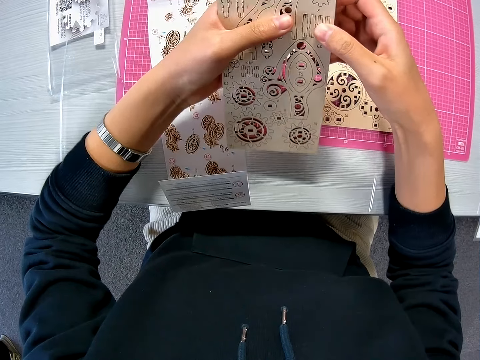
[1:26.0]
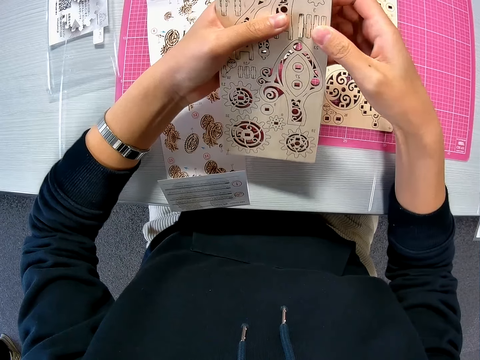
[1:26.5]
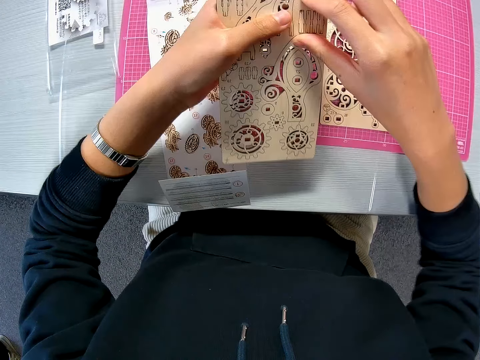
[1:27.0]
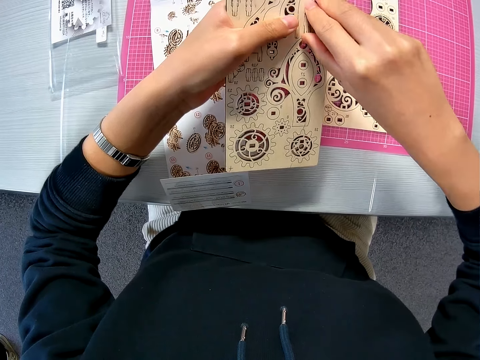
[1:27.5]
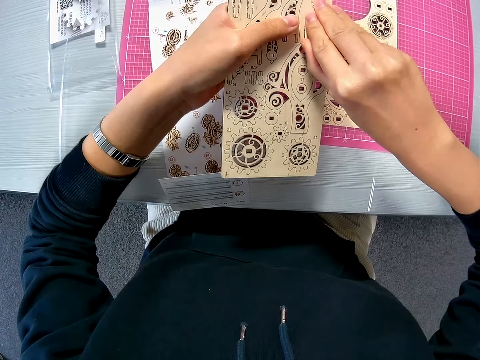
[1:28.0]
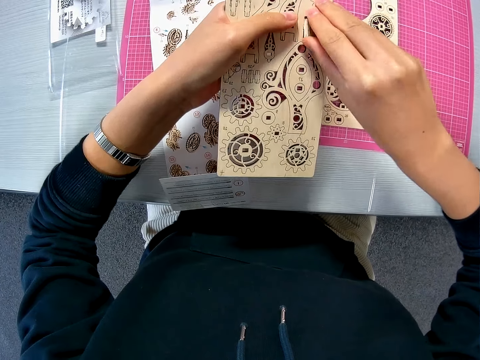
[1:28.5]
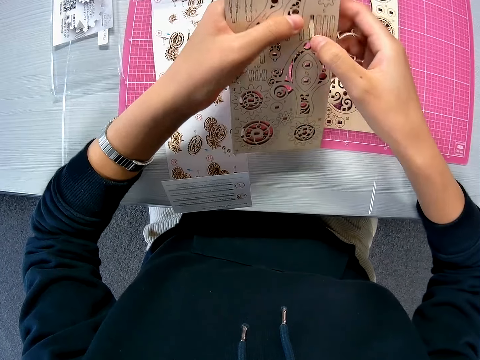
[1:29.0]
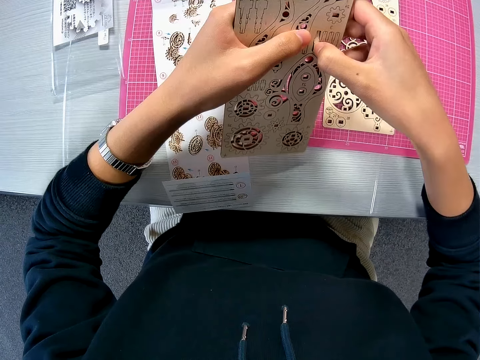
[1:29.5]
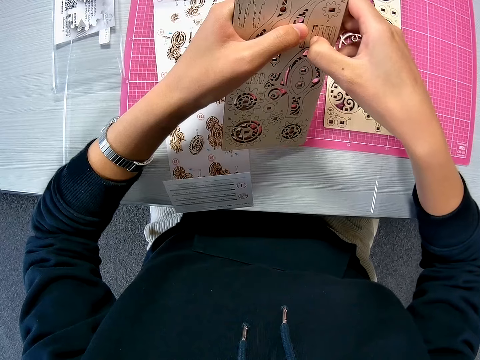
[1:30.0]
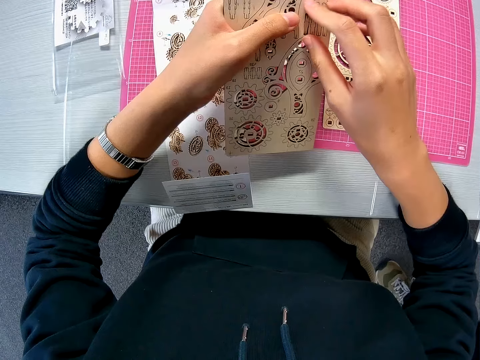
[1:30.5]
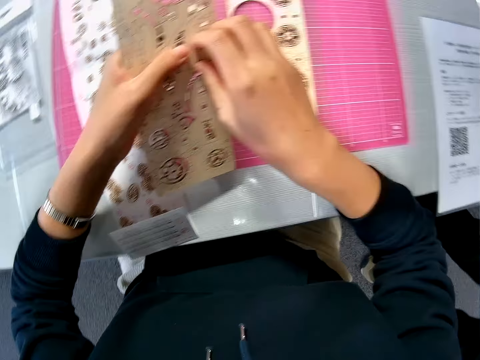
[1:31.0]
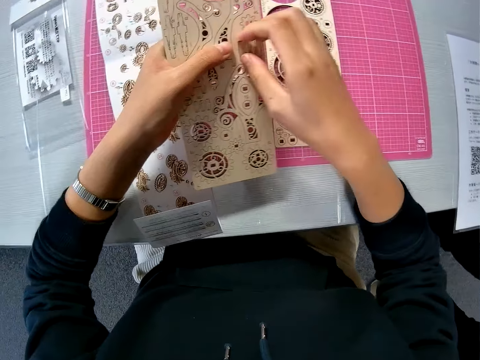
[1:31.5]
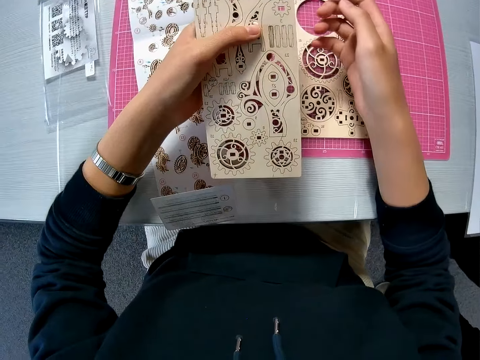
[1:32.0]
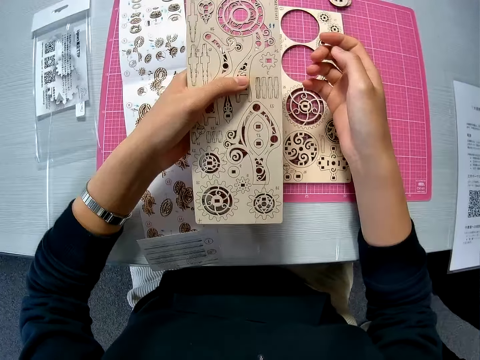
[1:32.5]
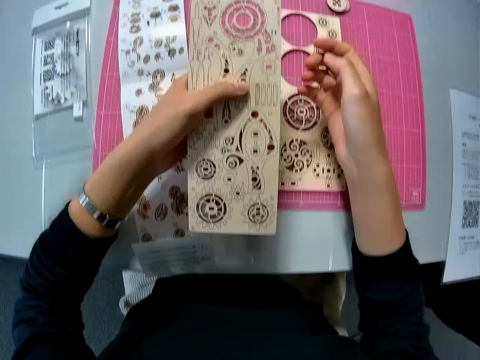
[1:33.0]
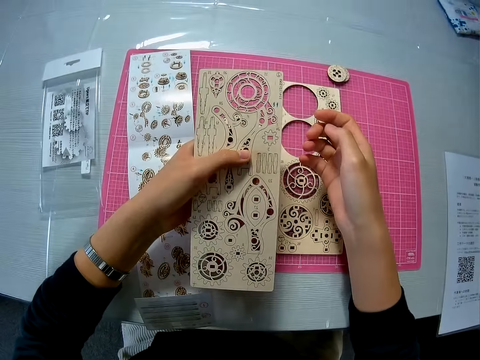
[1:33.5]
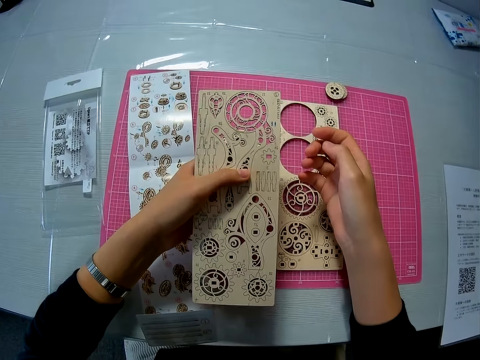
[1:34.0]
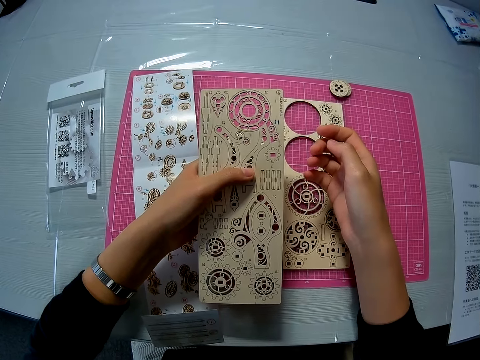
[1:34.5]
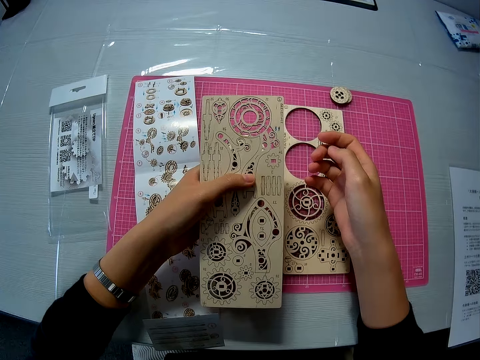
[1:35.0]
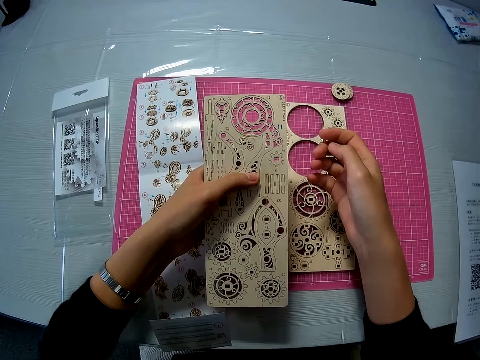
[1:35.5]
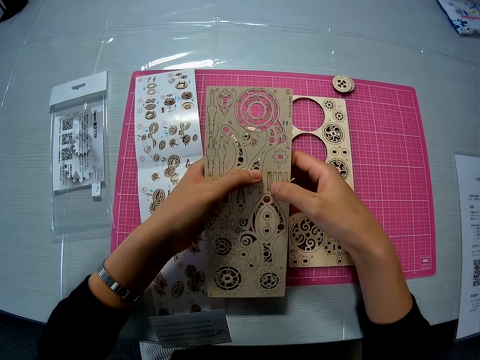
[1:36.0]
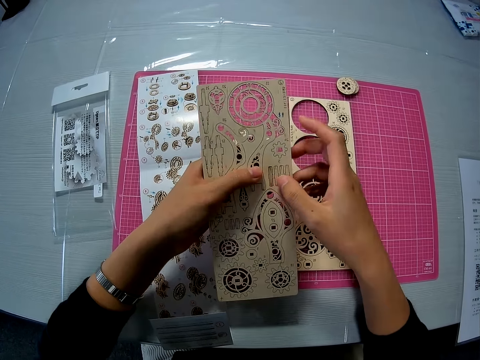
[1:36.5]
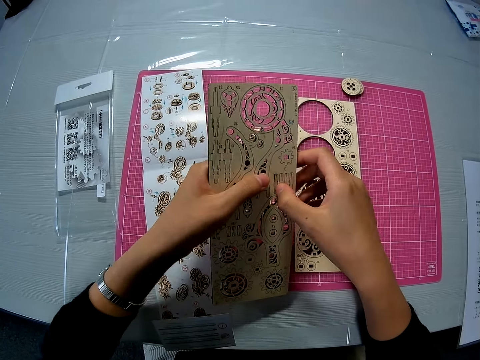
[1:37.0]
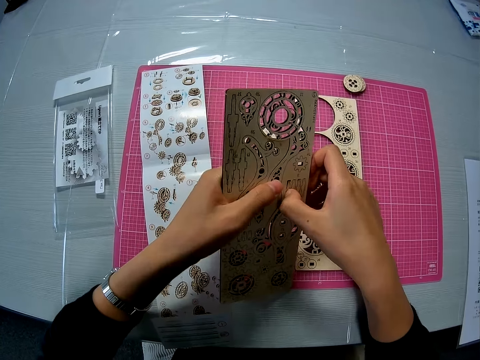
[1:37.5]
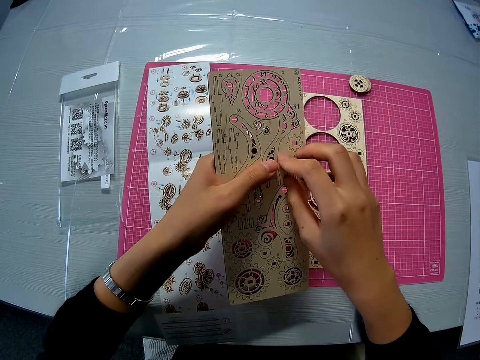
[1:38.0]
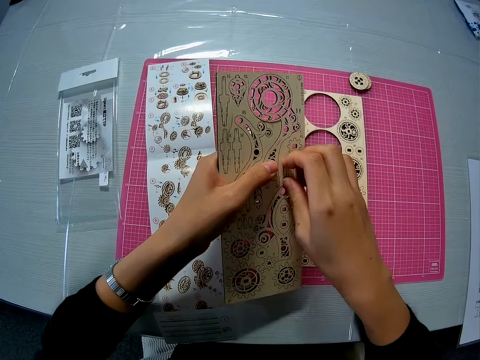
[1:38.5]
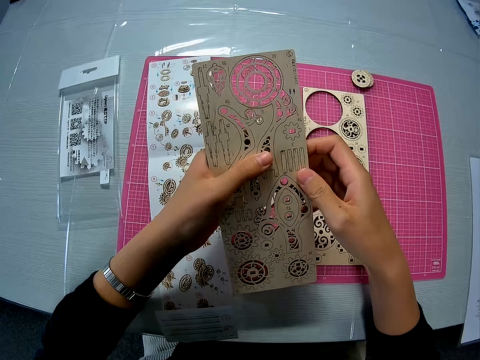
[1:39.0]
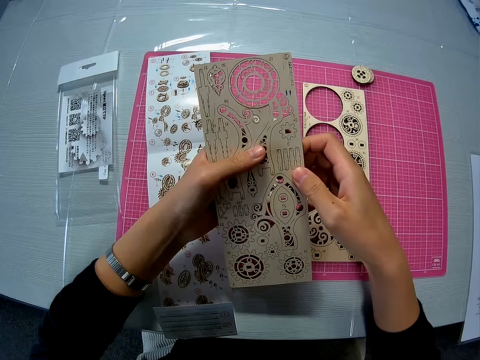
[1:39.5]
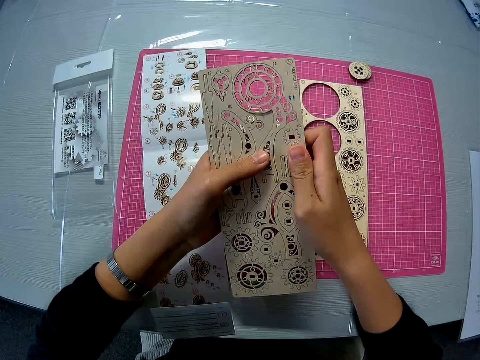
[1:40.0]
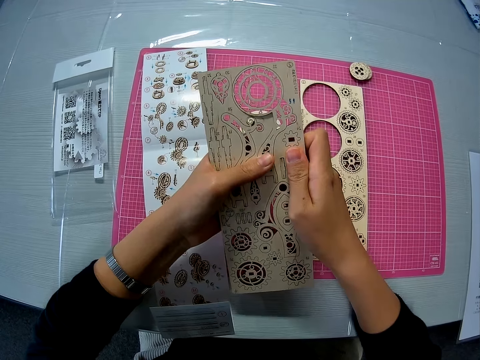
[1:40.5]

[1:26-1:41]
The camera wearer pauses removing a puzzle piece from the puzzle sheet. They resume removing the puzzle piece from the puzzle sheet.

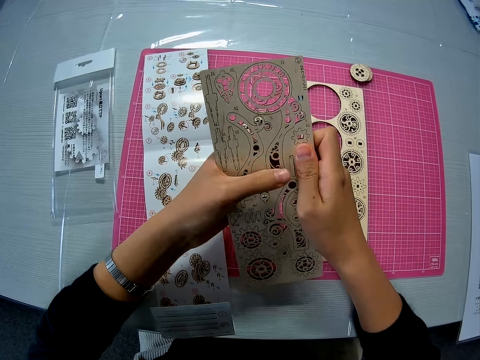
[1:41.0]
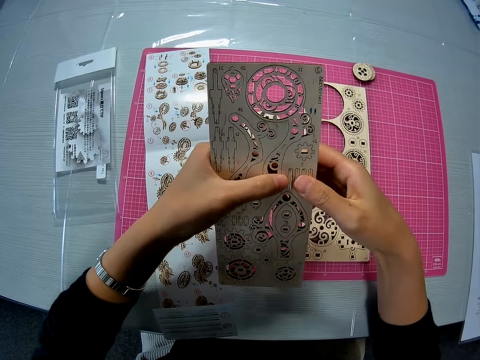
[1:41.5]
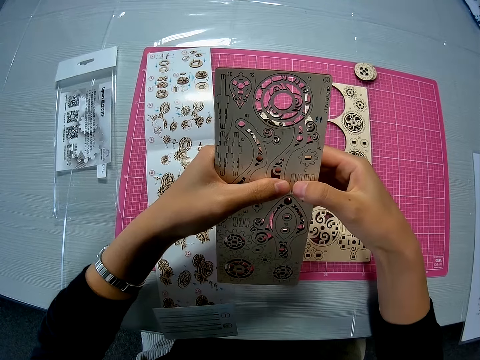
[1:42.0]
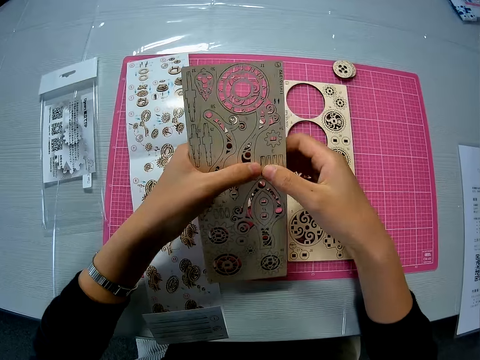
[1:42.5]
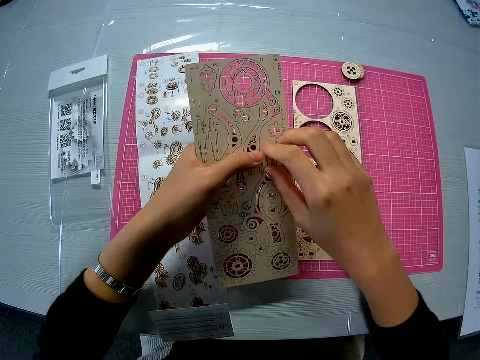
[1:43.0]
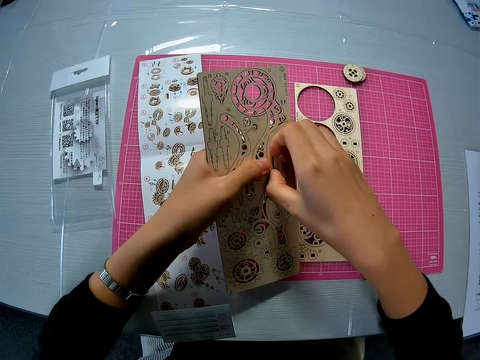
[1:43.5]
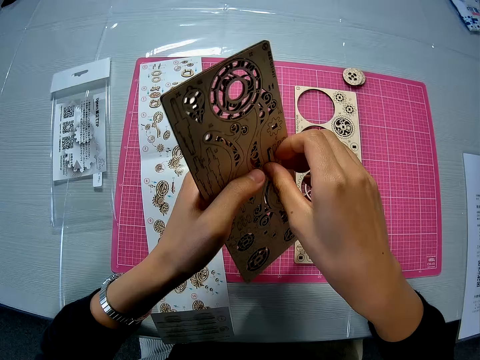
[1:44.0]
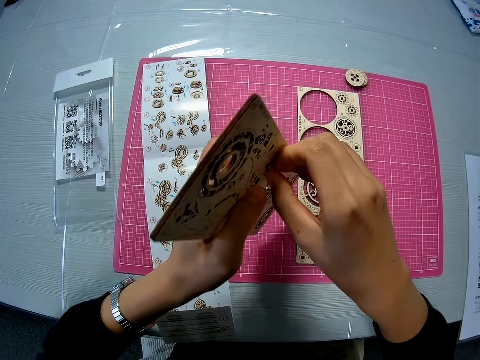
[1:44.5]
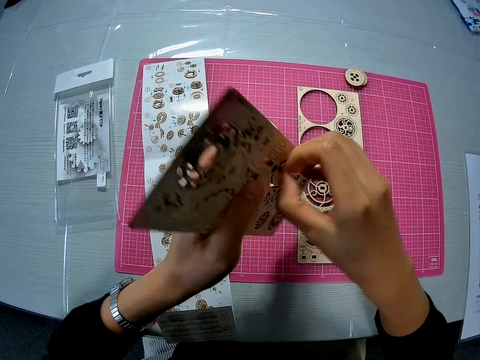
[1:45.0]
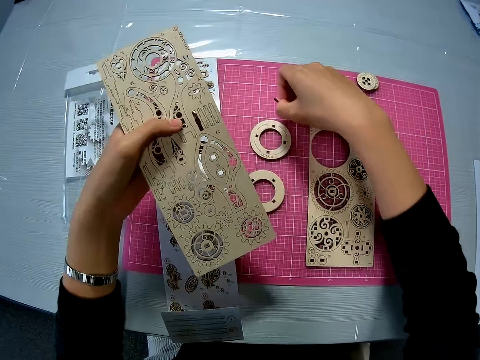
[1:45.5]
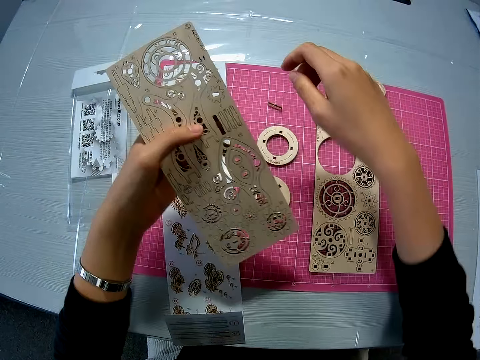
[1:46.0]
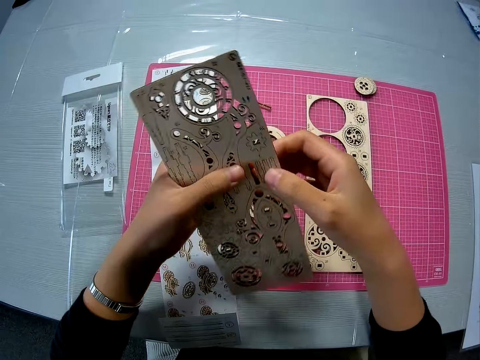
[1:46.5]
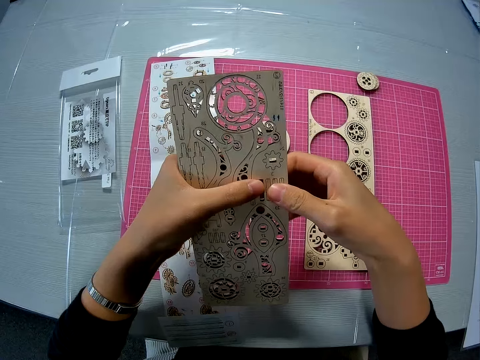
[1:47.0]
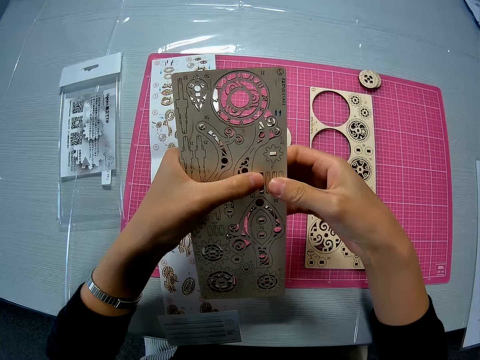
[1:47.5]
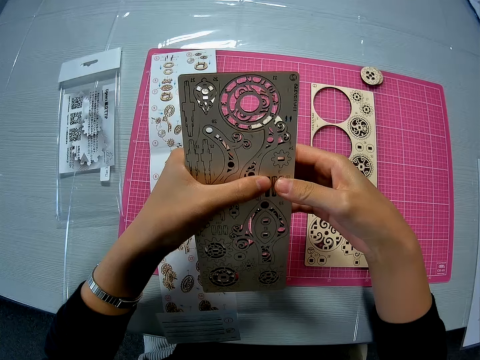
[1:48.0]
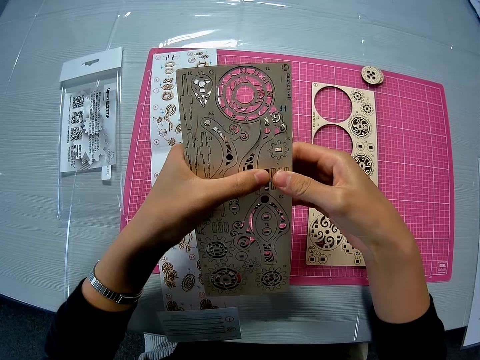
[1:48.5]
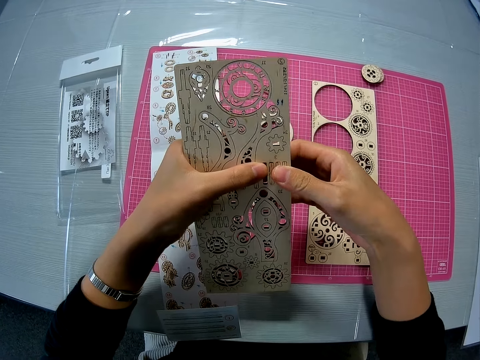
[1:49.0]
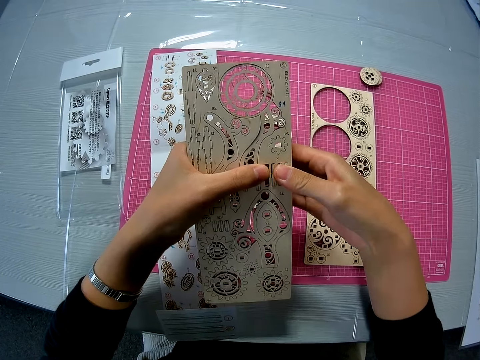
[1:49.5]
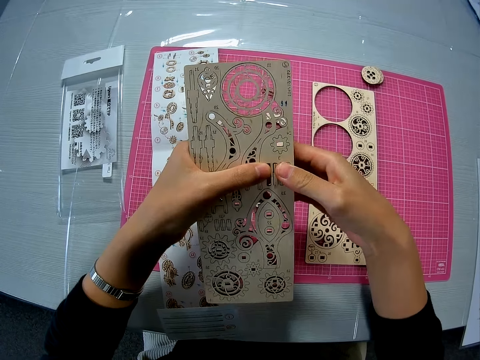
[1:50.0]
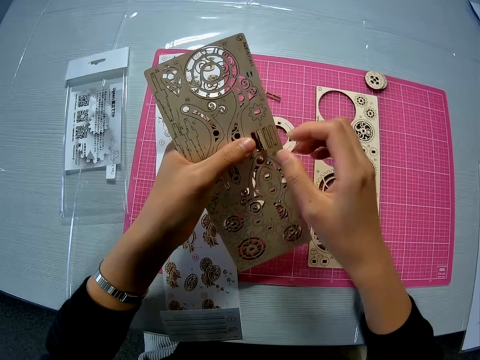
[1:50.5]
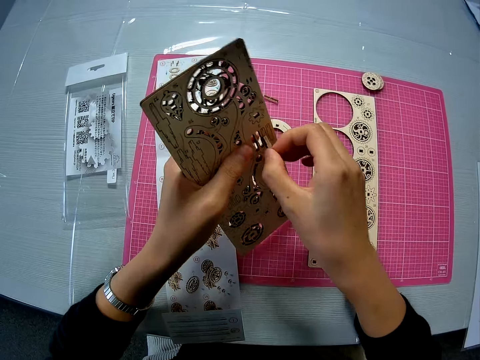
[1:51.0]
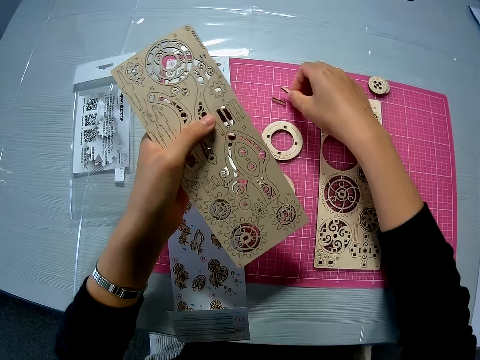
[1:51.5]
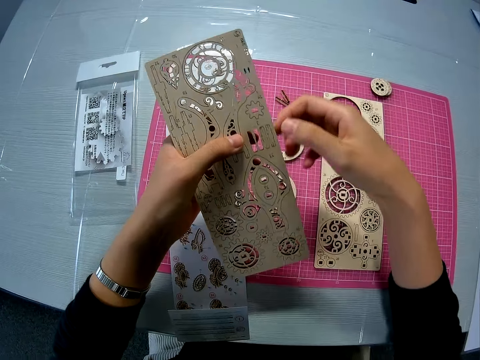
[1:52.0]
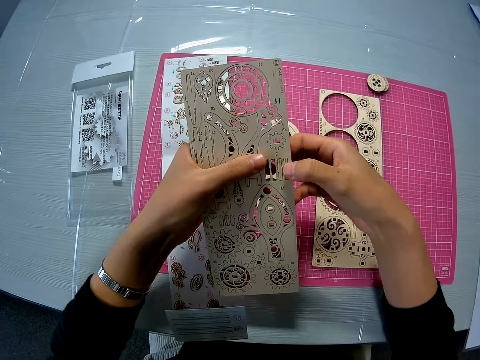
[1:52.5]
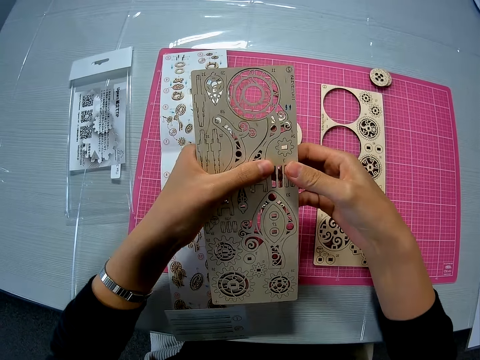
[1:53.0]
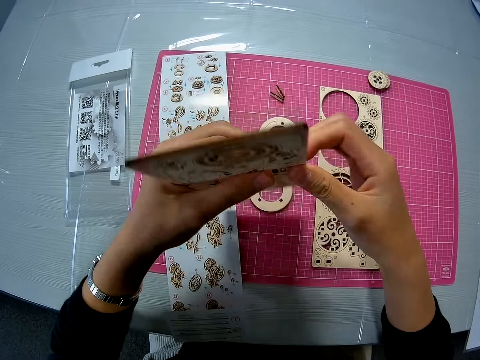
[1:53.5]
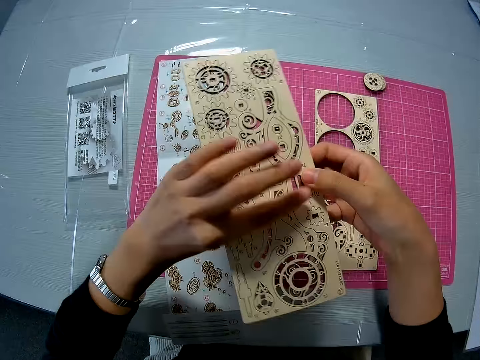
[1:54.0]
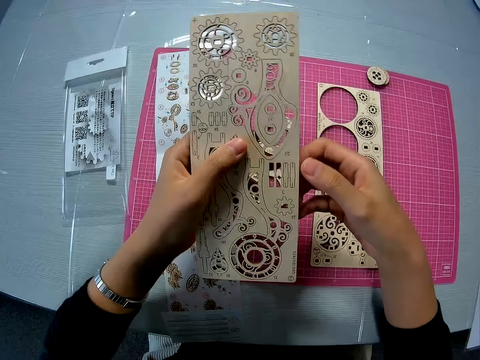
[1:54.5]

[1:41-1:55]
The camera wearer drops the puzzle sheet on the pink sheet on the table. They remove another puzzle piece from the puzzle sheet. They drop the puzzle sheet on the pink sheet on the table. They turn the puzzle sheet to the other side.
